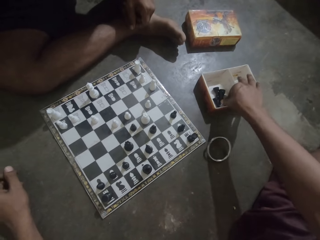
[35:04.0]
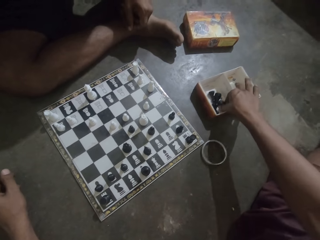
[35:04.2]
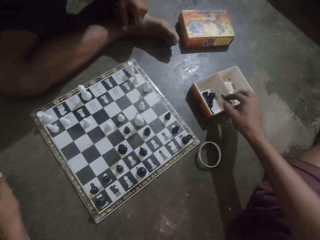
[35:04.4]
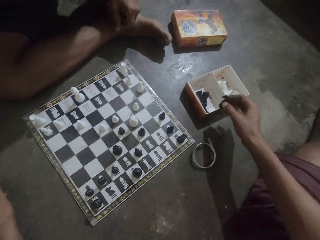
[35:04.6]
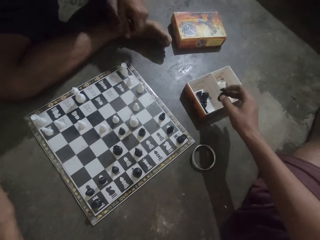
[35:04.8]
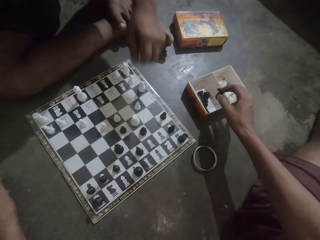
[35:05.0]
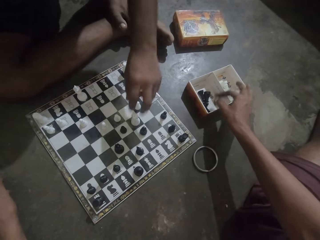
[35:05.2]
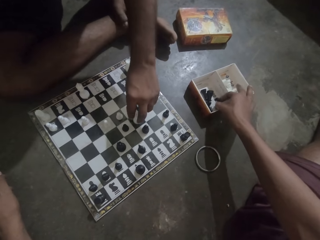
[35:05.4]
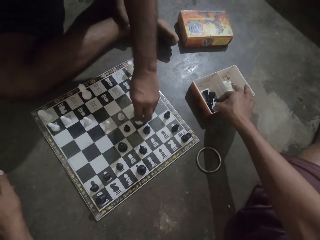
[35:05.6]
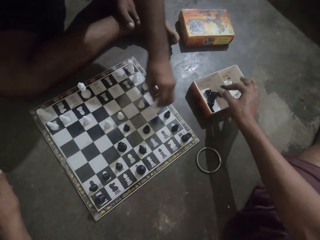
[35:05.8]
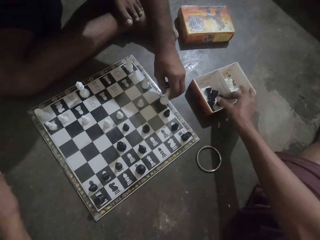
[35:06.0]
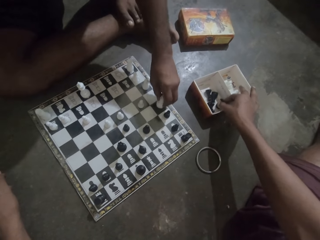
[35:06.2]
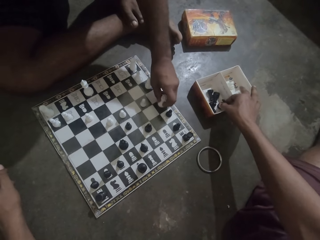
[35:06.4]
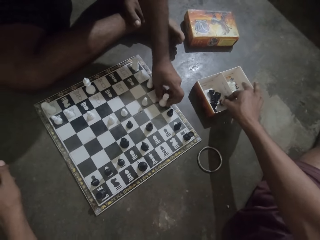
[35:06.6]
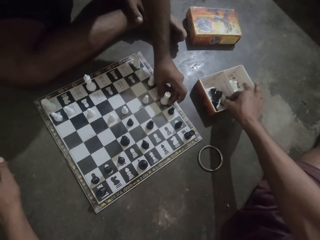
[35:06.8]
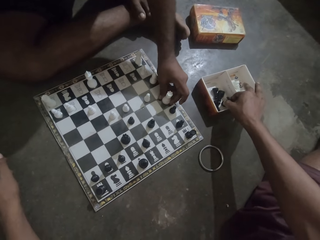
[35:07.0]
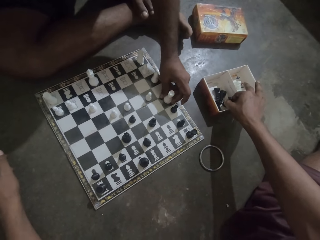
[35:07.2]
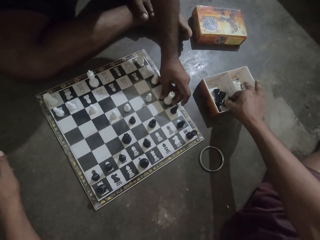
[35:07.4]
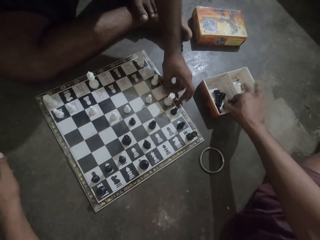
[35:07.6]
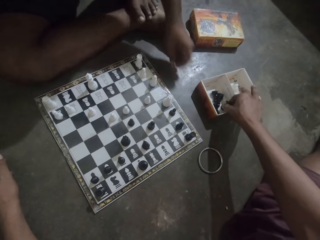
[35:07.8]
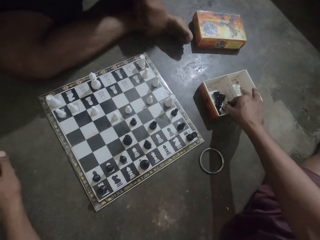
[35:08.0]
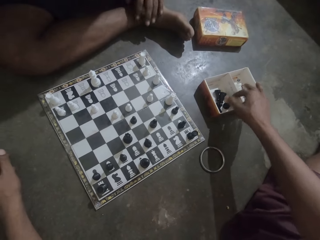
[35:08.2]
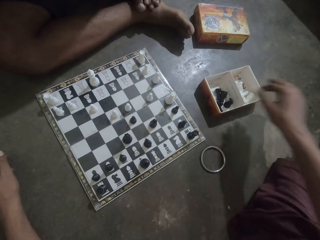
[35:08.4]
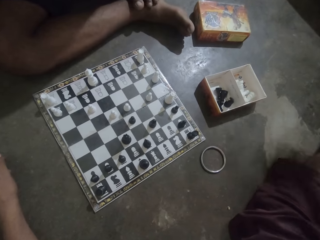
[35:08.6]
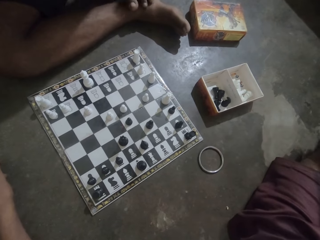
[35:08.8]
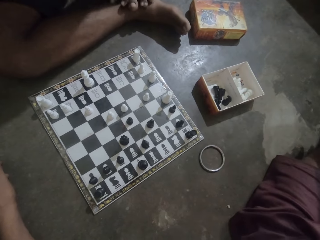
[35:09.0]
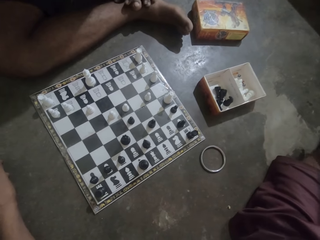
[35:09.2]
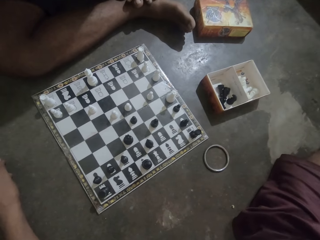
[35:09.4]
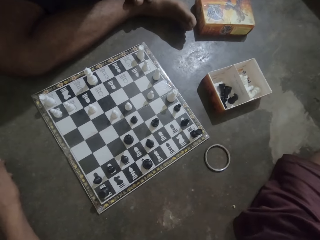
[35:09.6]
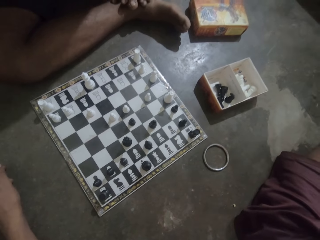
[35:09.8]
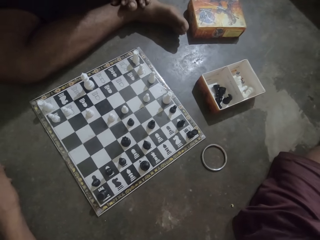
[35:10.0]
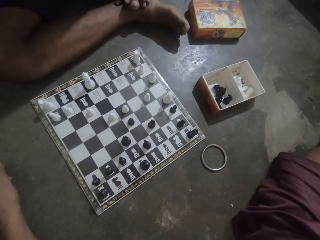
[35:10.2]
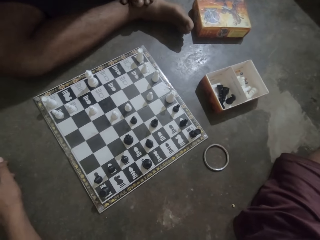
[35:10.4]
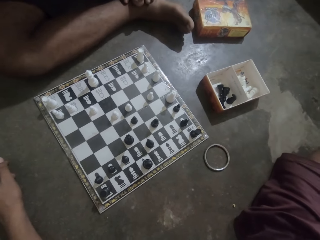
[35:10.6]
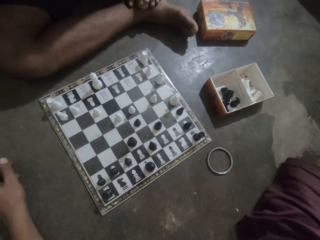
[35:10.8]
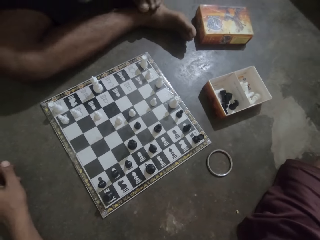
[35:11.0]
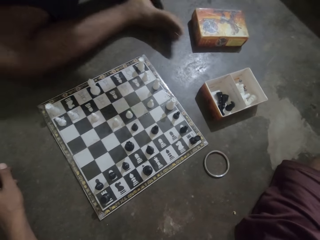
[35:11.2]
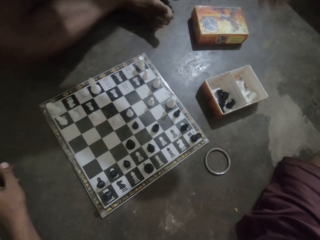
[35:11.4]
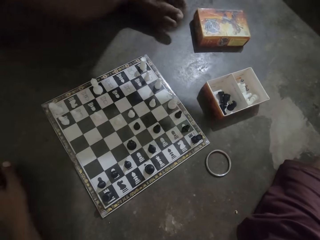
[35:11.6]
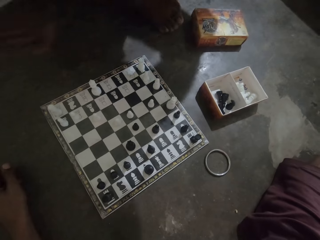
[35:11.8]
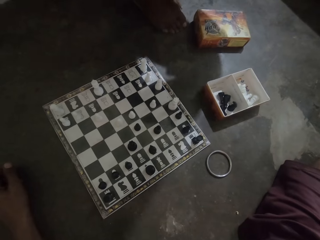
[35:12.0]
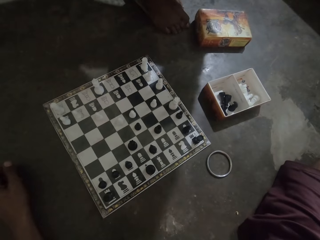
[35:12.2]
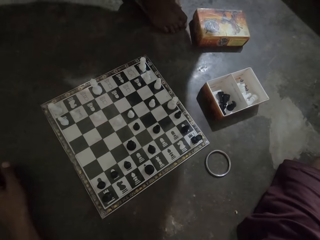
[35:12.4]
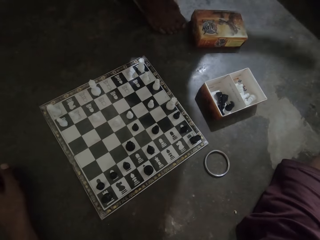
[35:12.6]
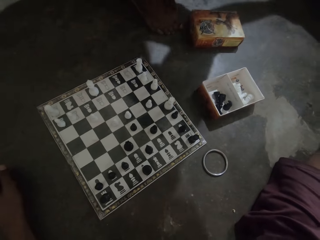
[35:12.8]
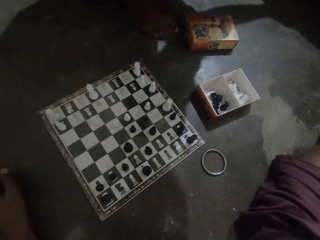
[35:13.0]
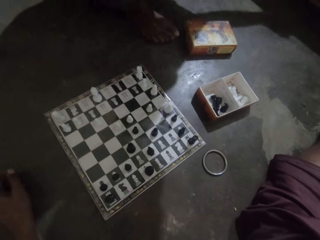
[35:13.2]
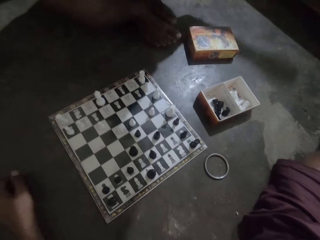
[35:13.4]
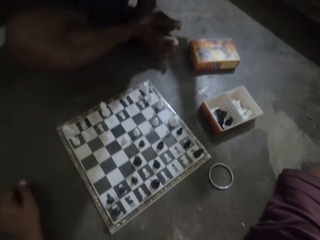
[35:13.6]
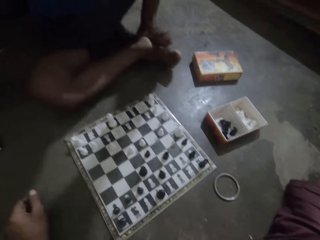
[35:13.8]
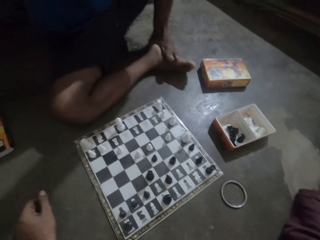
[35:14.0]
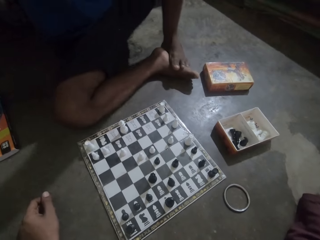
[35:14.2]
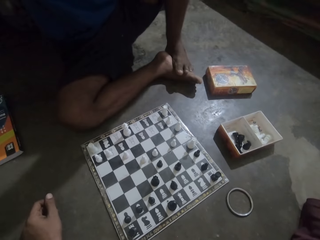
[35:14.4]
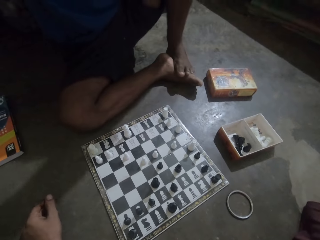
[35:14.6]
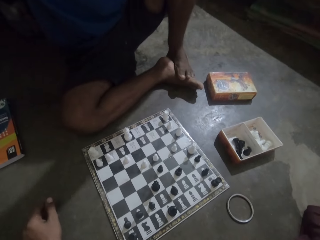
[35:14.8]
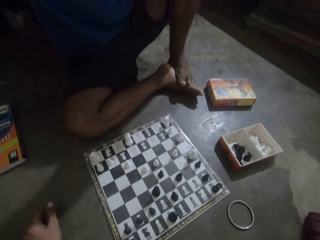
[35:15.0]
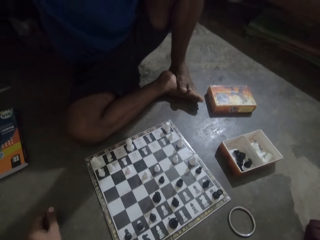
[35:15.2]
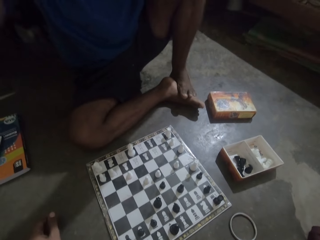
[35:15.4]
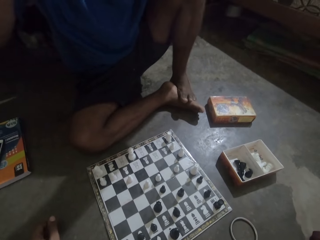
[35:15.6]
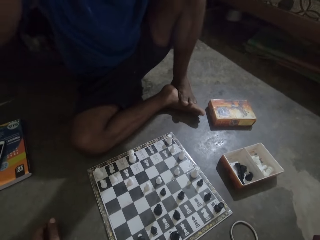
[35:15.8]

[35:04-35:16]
The camera wearer takes the cone from the box. A man plays chess. The camera wearer drops the bangle. They look at the chess game. The man holds a camera.

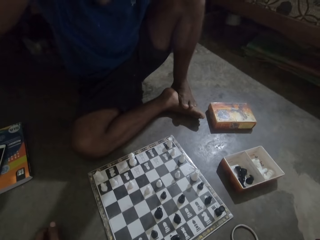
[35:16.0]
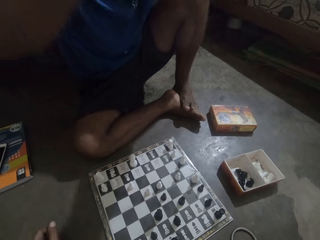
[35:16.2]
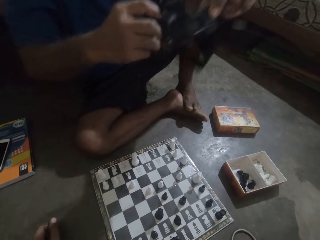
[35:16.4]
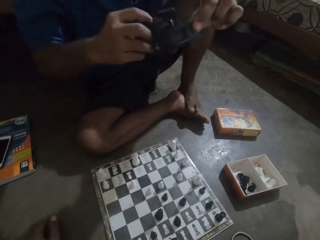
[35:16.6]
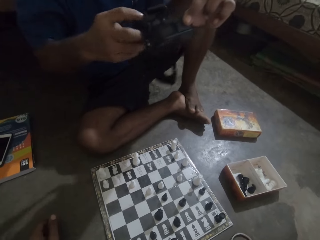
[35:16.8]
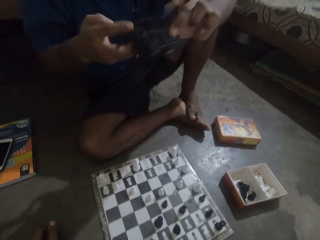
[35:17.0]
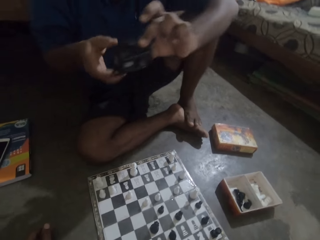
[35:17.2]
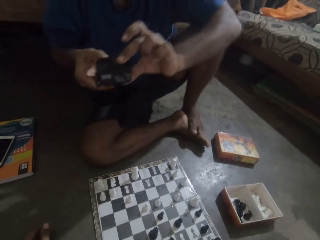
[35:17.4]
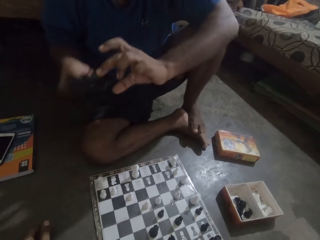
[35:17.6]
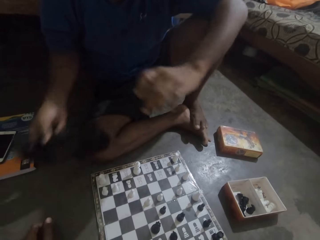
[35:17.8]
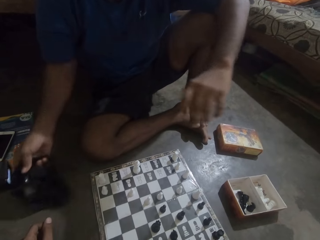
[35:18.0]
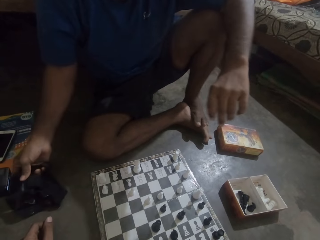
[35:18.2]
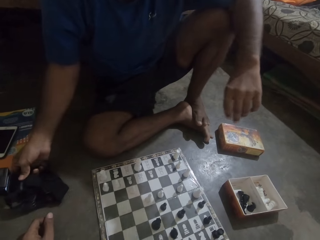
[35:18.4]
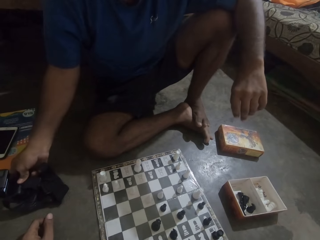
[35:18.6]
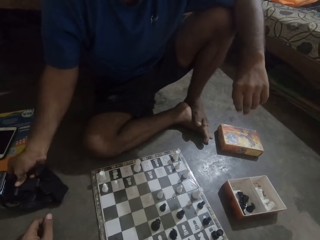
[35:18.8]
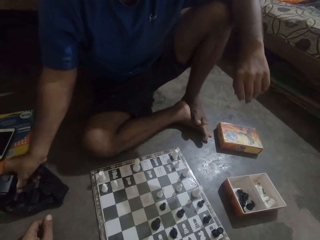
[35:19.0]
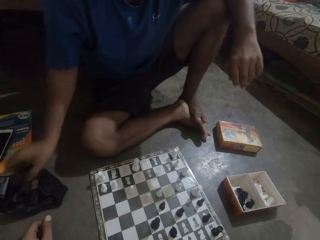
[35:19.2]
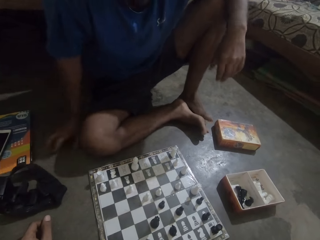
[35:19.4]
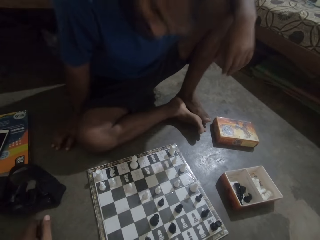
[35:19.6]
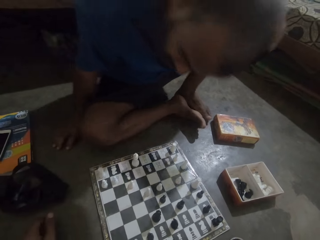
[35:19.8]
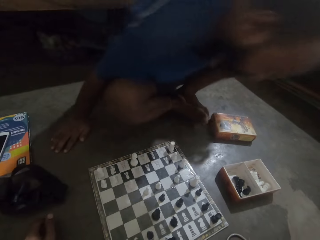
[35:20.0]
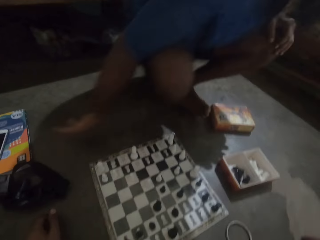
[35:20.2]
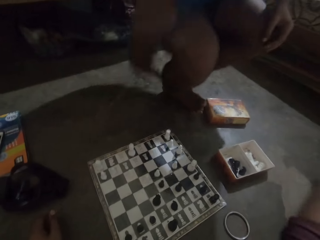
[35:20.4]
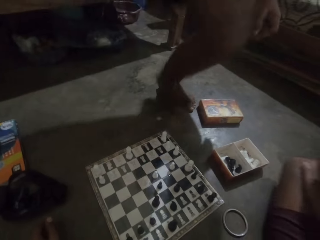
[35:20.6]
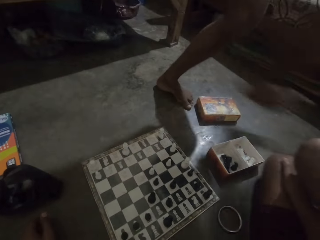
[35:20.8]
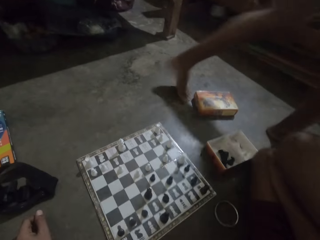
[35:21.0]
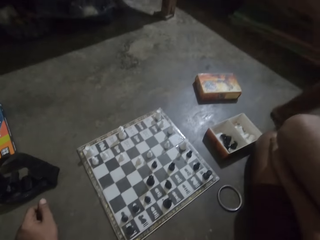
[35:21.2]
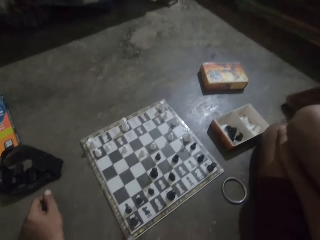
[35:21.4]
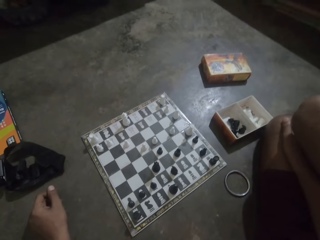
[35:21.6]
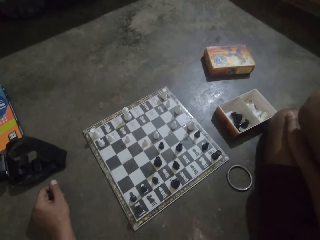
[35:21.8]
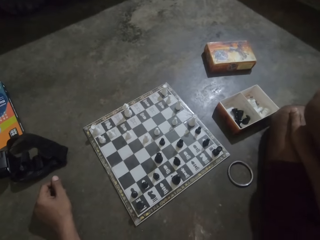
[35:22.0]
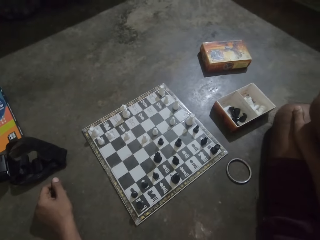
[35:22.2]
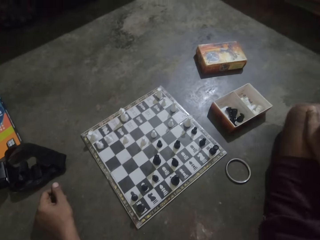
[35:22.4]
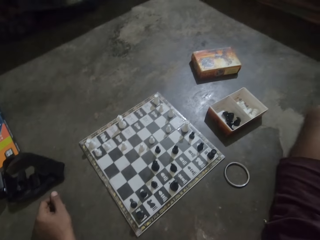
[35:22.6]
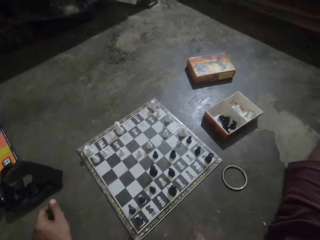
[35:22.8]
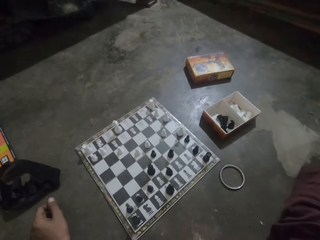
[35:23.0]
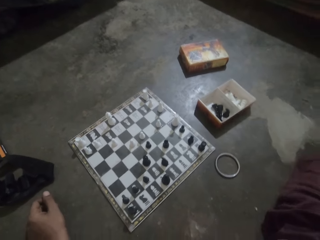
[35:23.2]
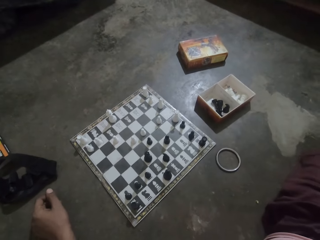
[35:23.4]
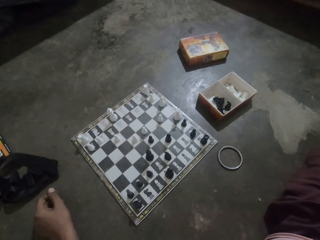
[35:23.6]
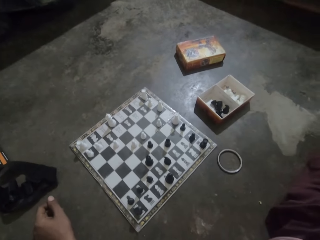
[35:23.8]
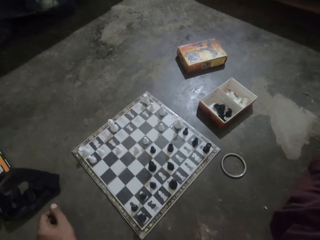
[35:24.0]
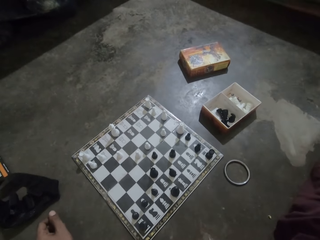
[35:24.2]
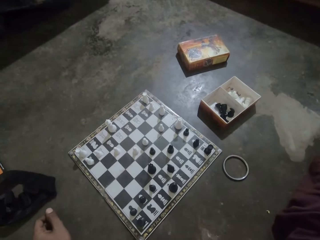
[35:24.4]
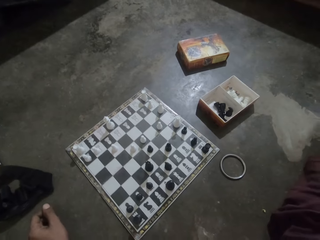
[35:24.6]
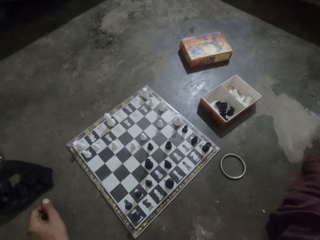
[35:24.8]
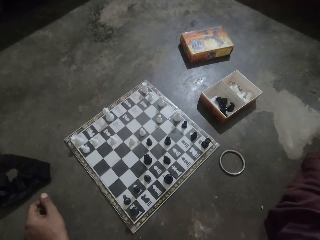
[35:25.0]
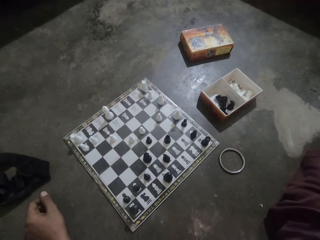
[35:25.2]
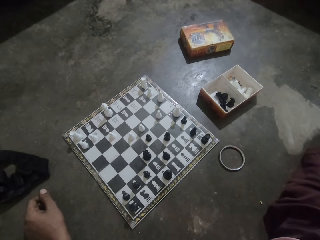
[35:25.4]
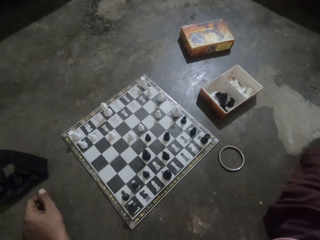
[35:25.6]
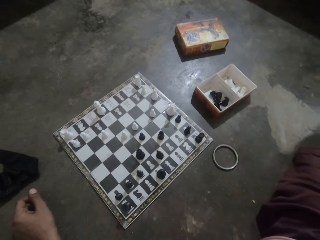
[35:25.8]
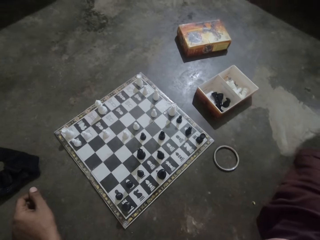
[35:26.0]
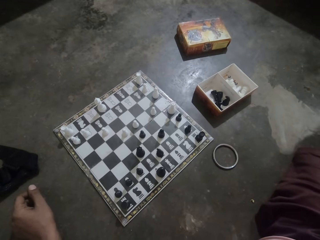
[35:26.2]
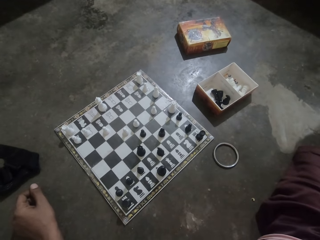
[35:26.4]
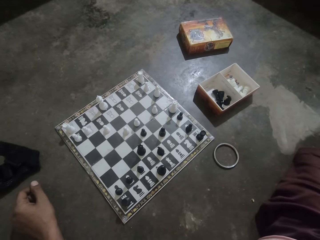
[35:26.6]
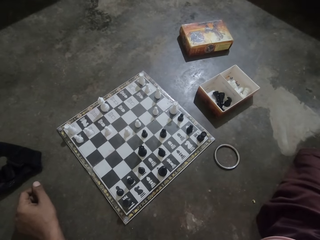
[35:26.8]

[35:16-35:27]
A man places down the camera, stands and walks.
